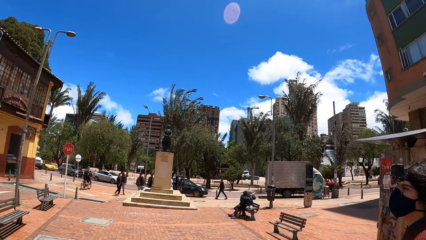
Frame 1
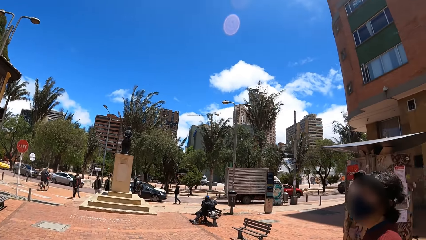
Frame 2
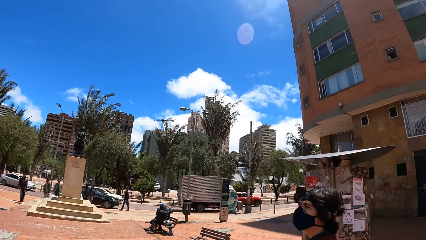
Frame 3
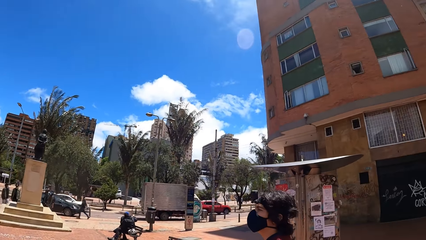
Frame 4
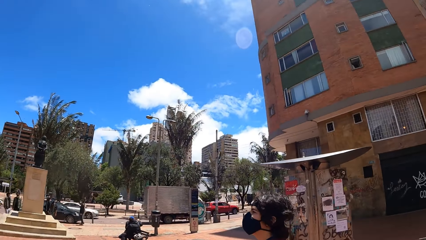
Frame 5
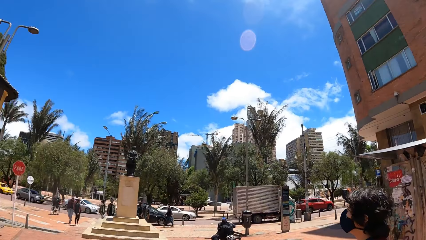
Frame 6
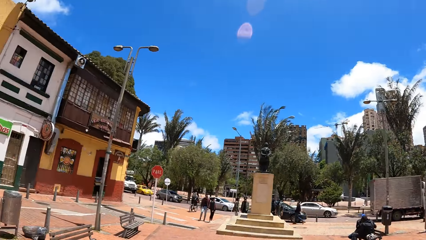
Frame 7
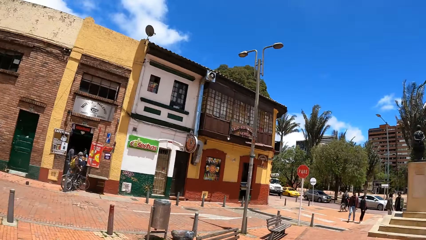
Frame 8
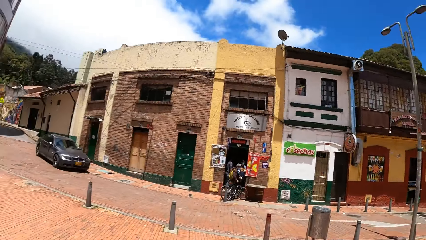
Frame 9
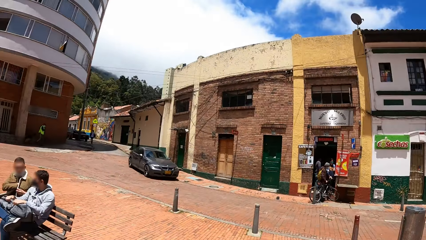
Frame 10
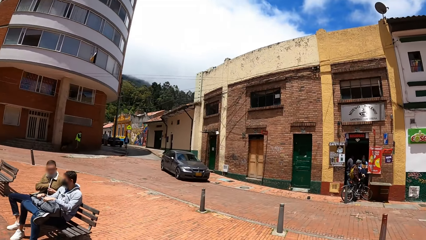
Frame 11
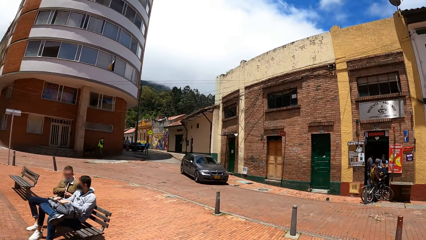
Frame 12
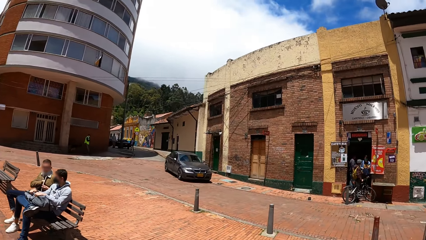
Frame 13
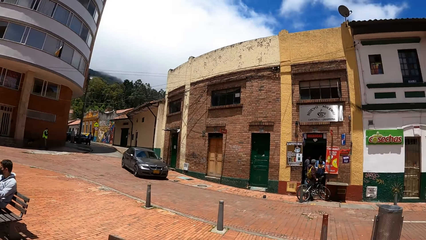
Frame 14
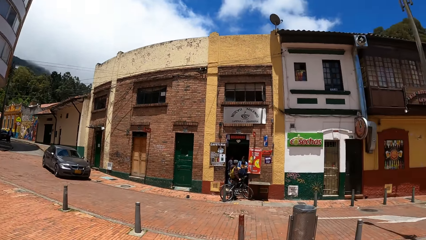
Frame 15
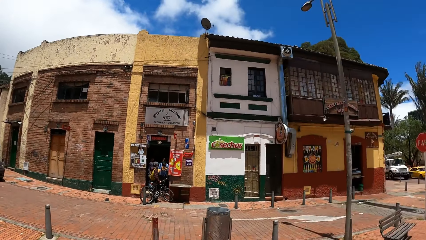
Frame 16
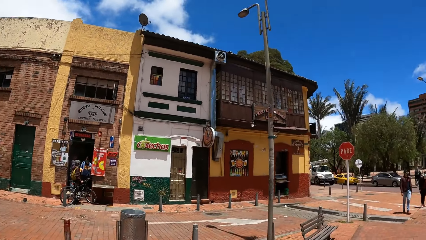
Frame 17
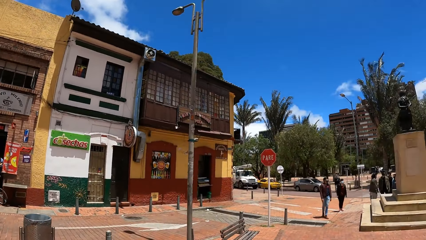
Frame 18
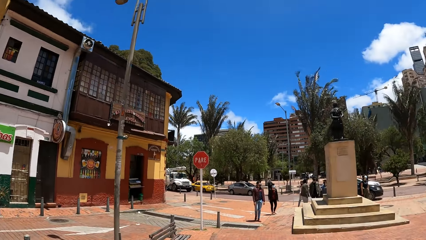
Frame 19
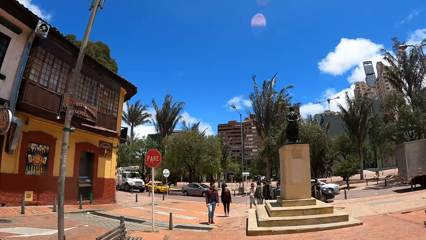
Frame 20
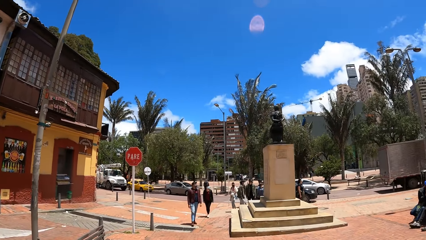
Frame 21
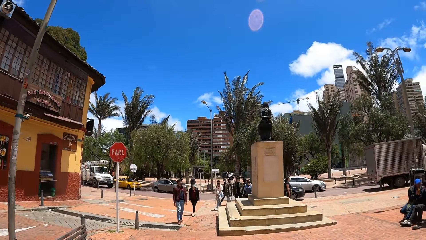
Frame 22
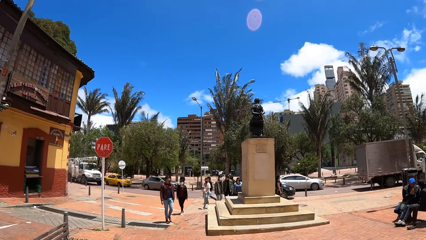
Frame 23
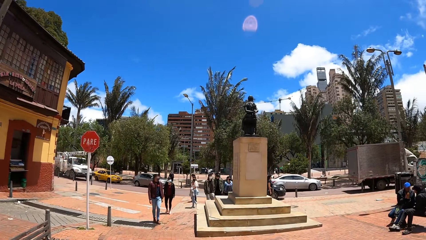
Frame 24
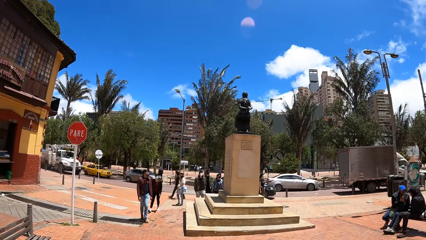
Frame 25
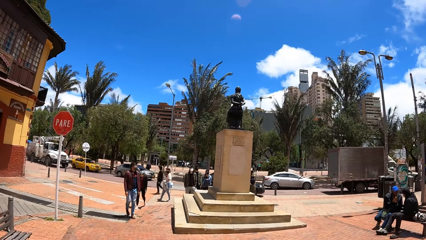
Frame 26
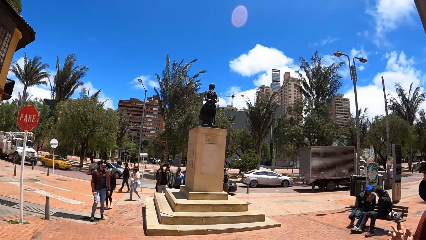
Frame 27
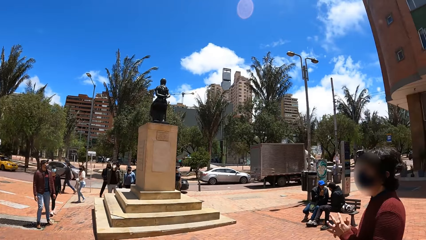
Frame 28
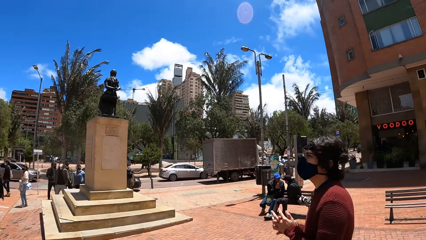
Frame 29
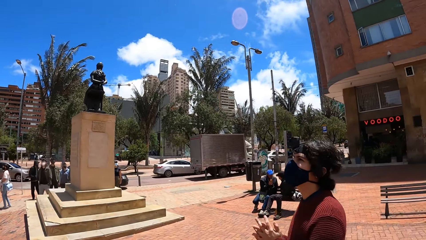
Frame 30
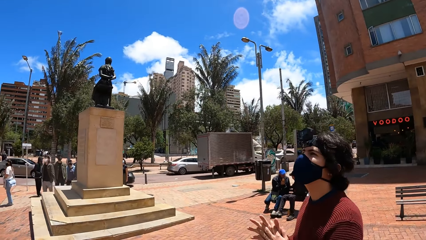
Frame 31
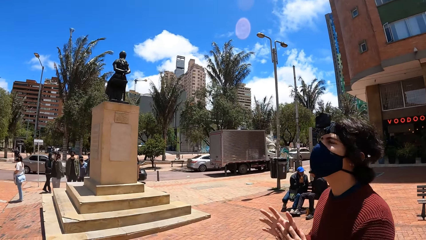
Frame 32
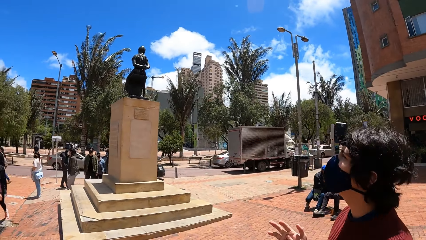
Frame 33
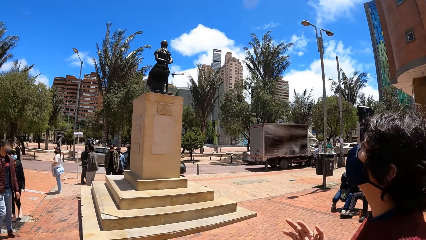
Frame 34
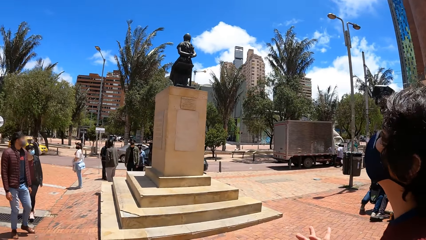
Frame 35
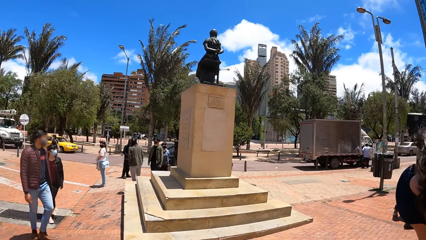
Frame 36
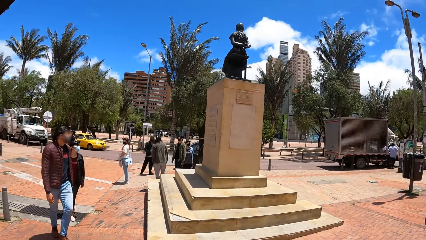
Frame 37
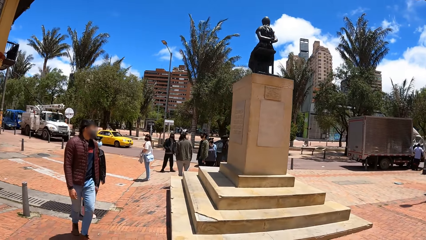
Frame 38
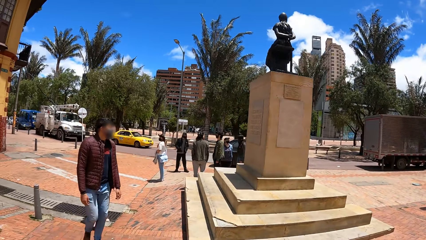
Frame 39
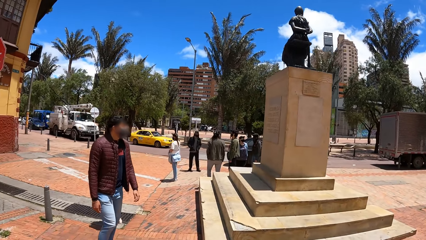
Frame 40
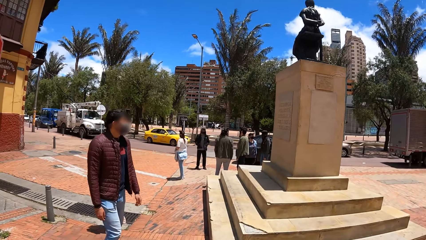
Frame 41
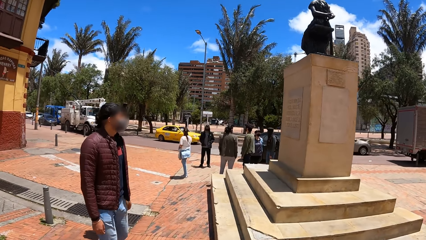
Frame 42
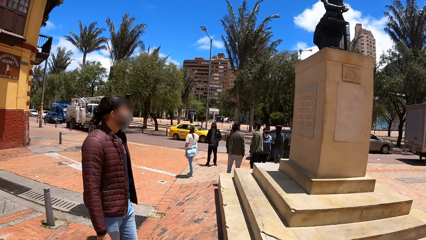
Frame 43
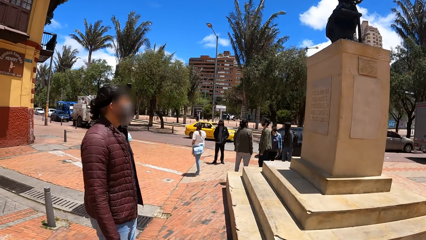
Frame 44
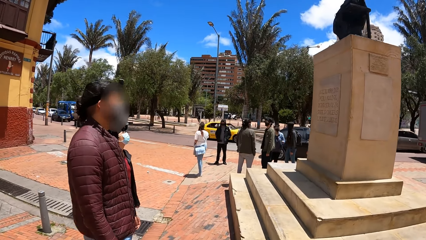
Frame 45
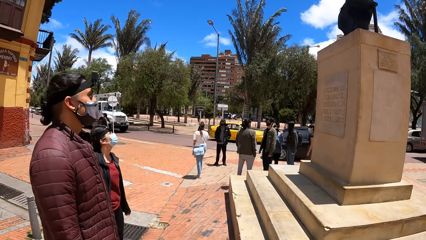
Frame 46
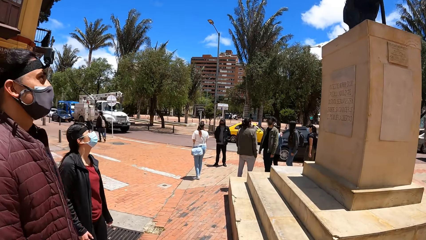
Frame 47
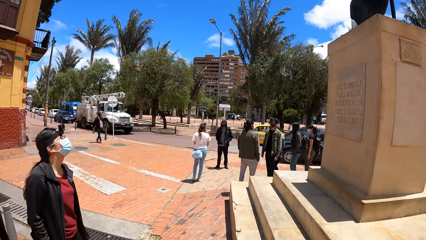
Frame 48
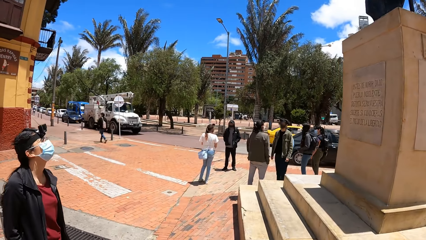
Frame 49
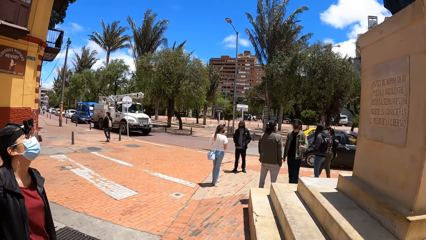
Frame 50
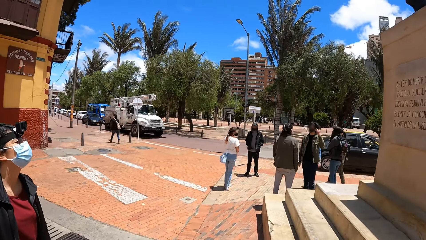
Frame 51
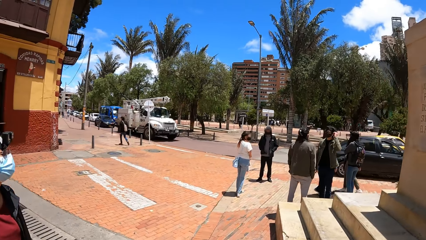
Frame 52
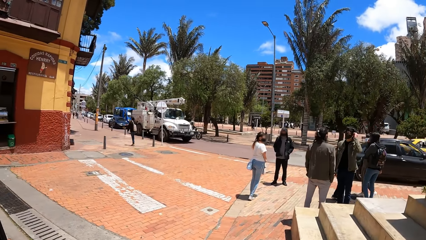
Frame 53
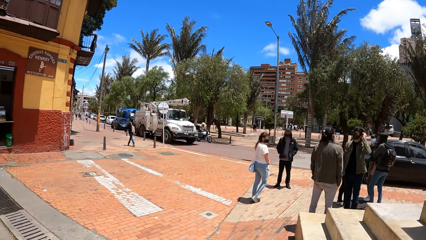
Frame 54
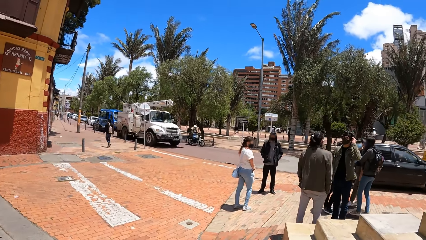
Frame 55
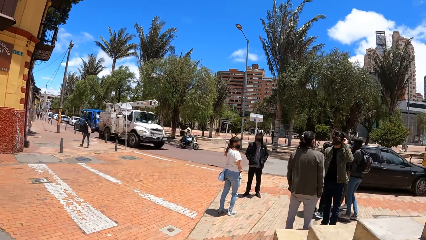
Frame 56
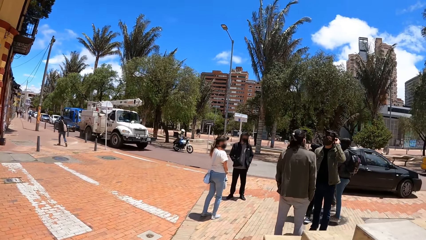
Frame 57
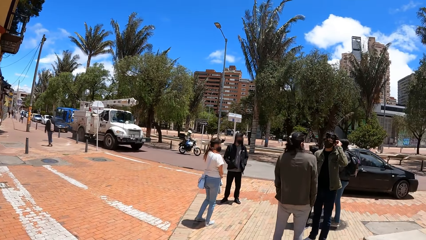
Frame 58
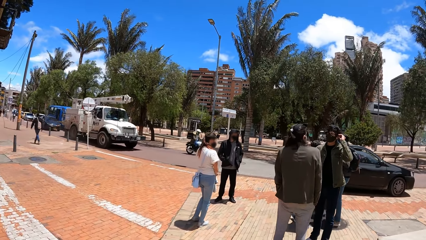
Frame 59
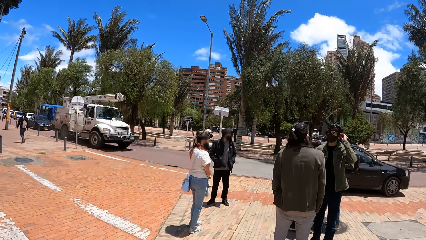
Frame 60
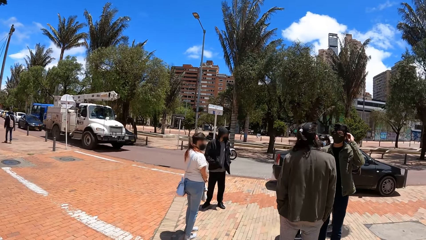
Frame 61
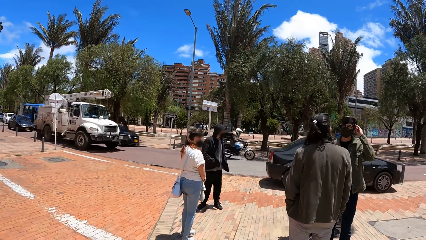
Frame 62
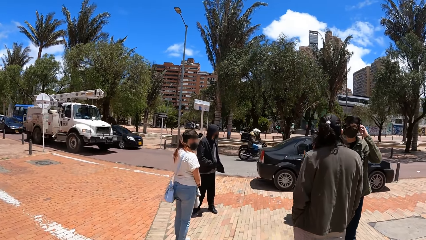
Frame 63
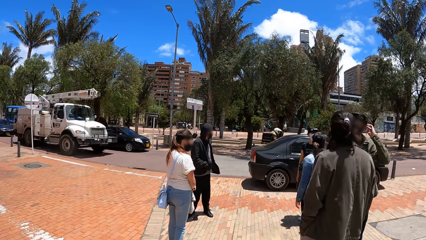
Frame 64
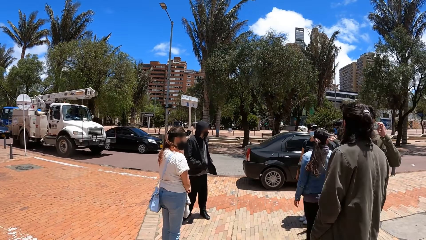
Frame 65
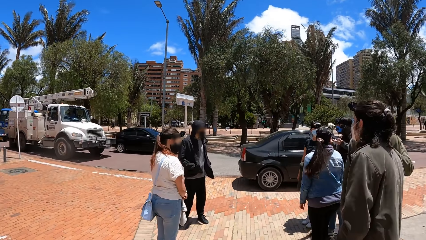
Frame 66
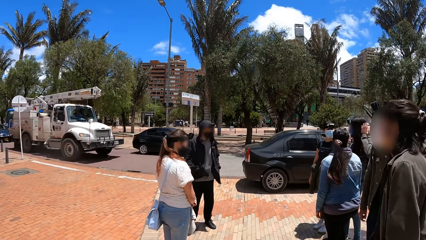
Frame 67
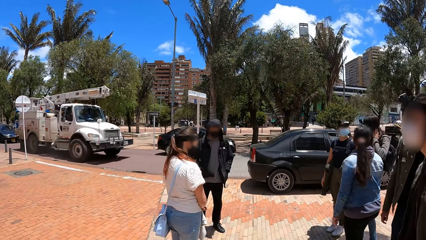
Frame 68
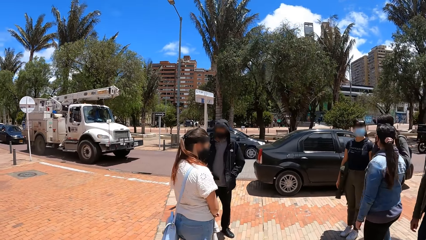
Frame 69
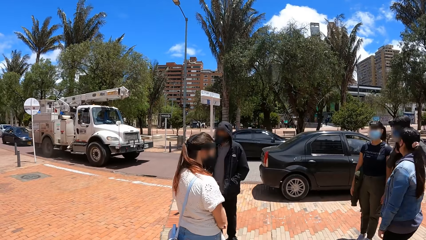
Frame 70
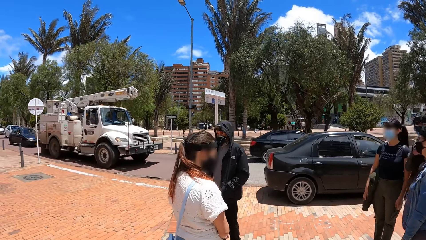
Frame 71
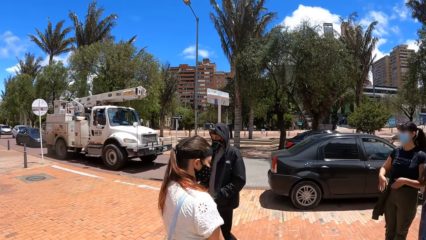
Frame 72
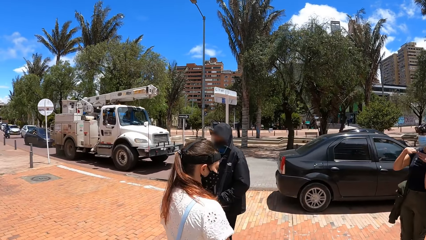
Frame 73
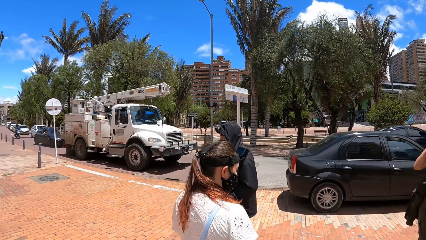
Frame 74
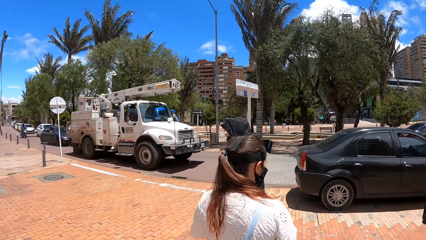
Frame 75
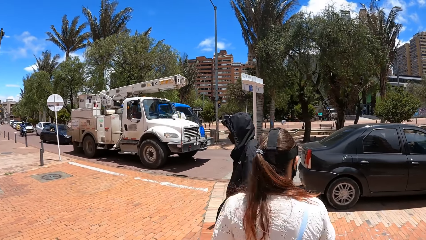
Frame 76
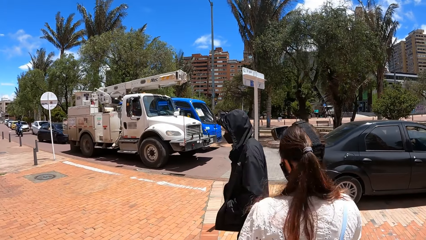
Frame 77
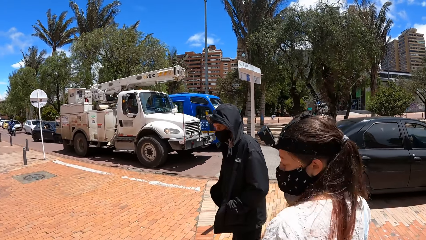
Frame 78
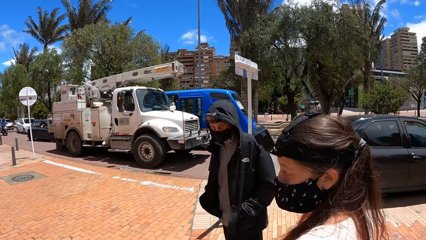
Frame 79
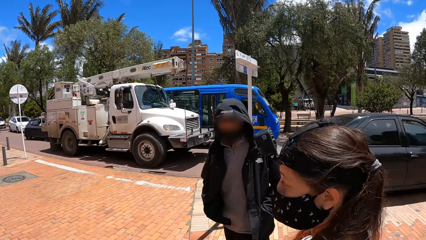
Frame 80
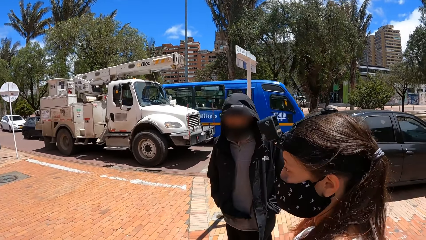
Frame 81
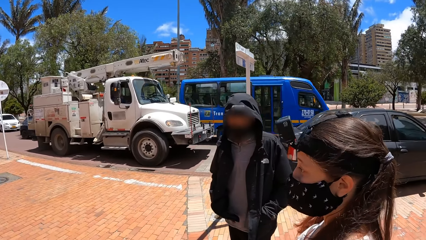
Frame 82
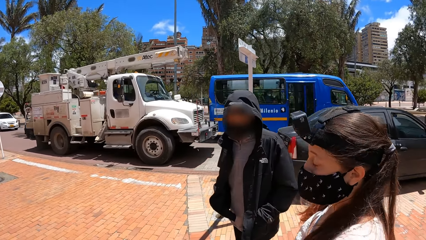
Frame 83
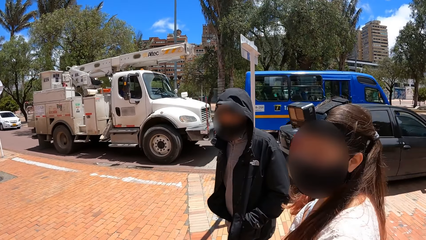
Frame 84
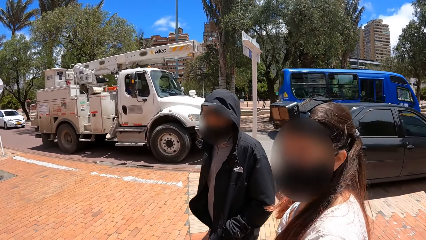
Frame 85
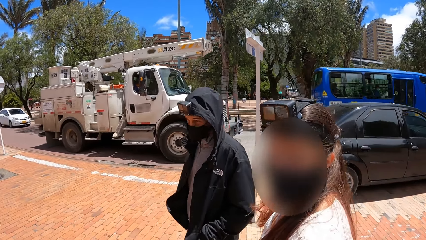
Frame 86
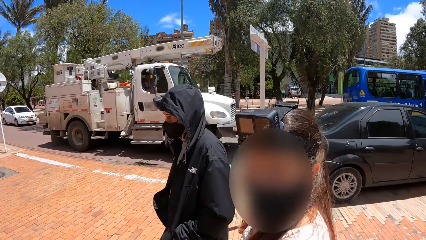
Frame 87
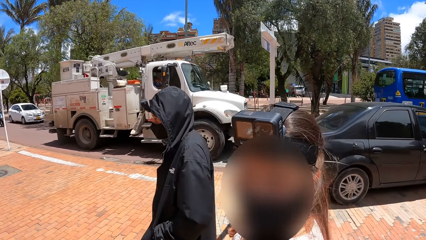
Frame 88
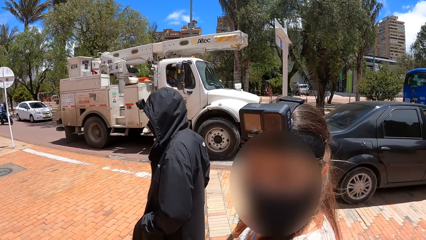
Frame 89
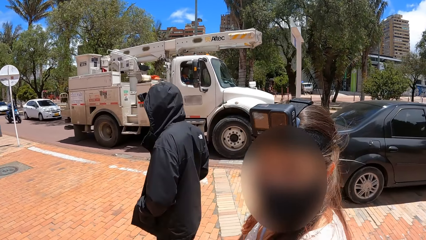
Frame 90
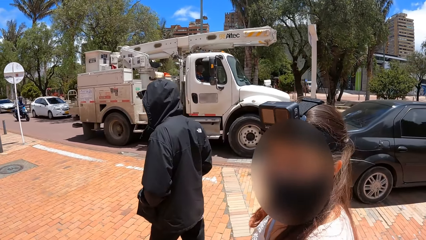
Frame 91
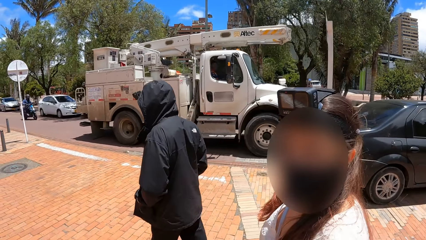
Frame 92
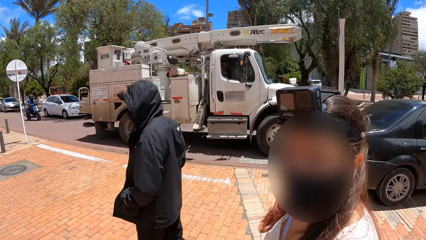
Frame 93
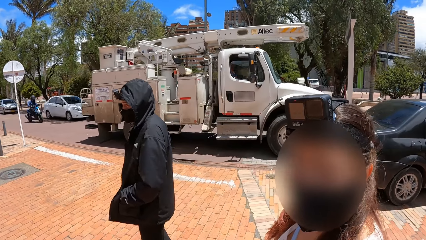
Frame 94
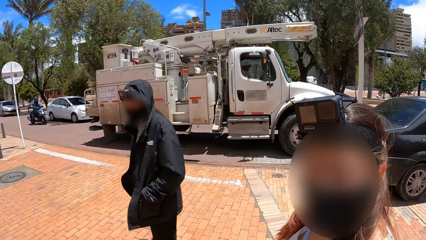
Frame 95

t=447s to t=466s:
The camera wearer looks around. They walk around the street. A man walks around the street. A woman converses with the camera wearer.
